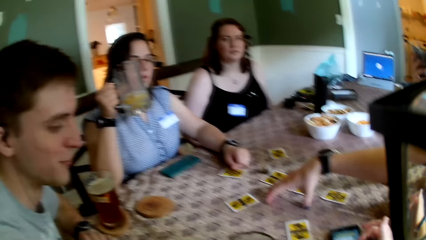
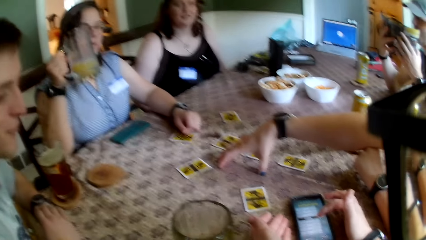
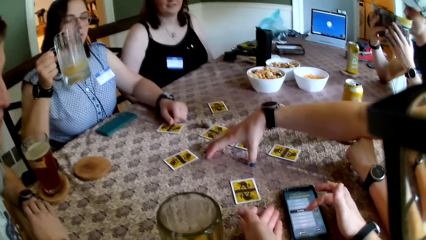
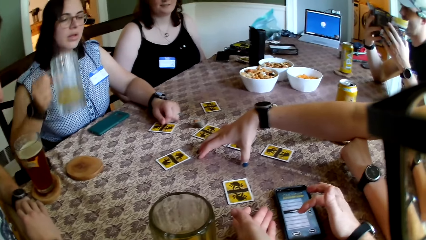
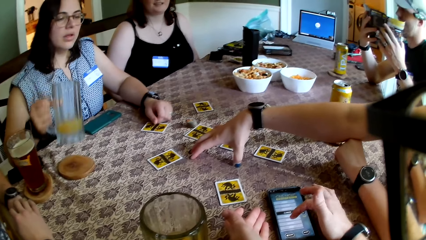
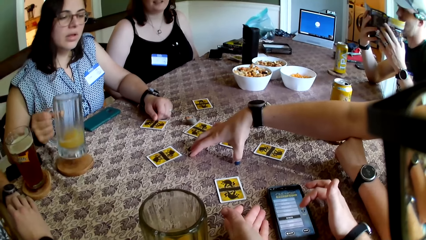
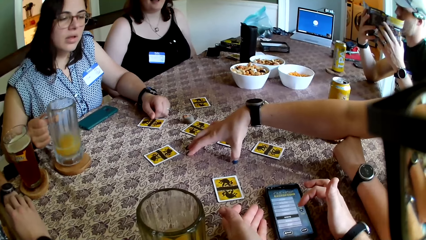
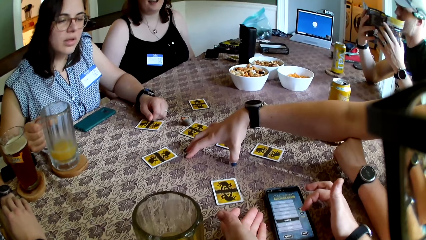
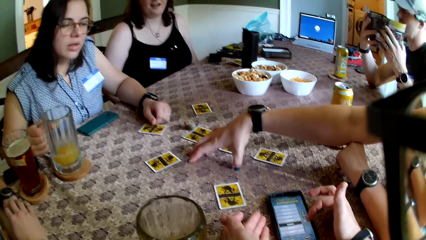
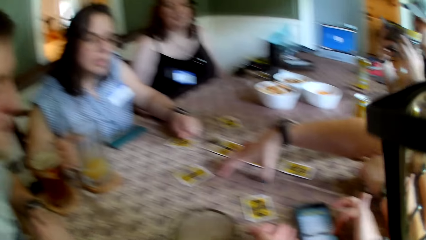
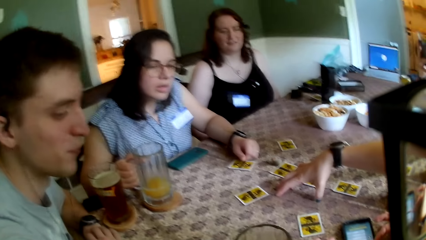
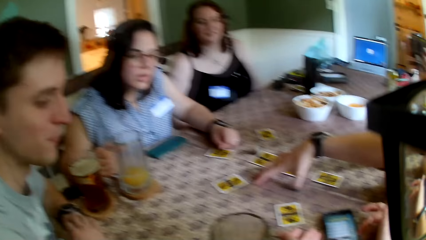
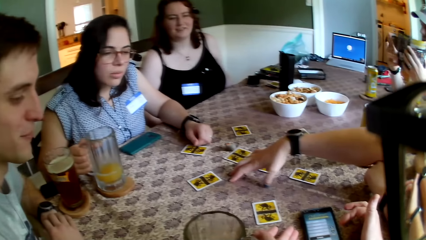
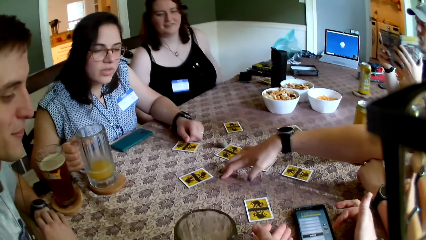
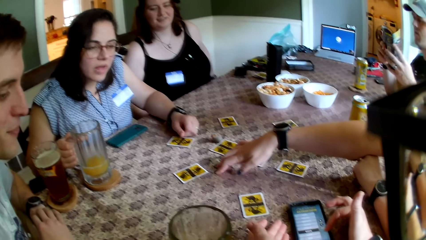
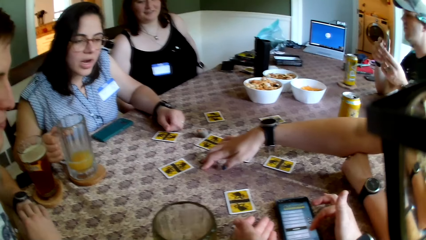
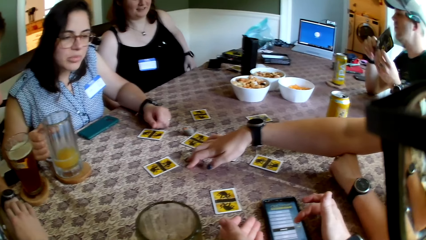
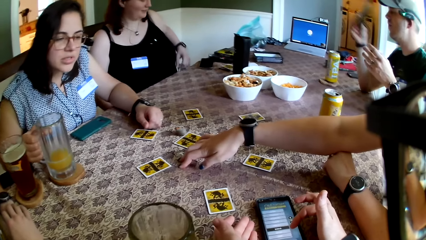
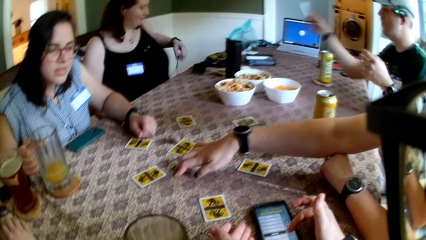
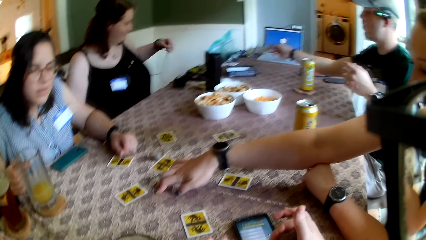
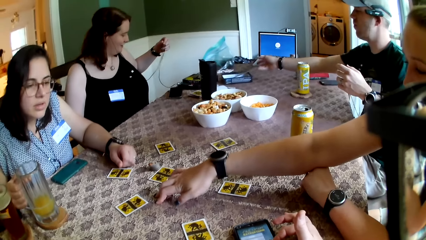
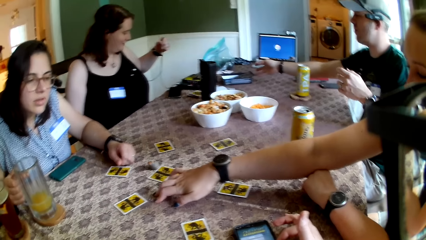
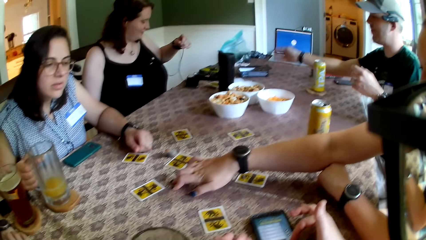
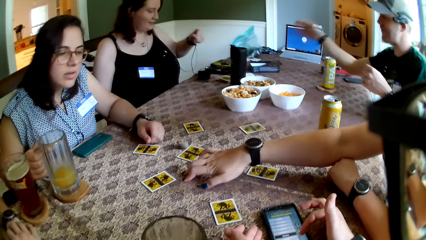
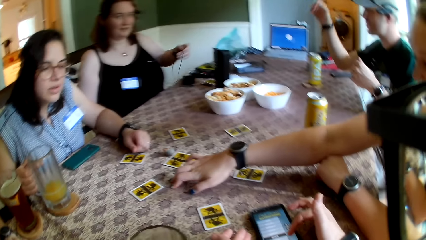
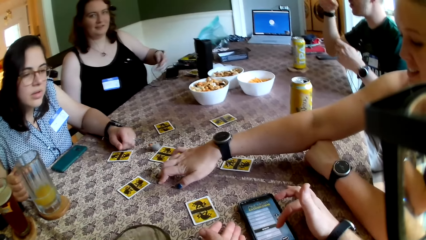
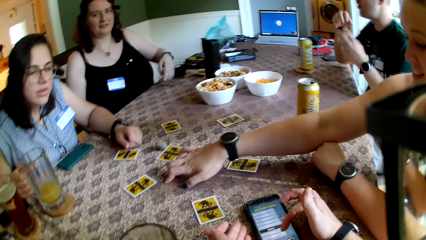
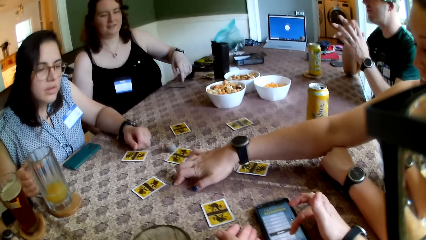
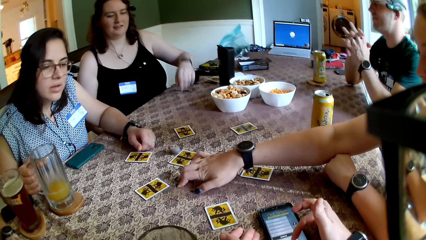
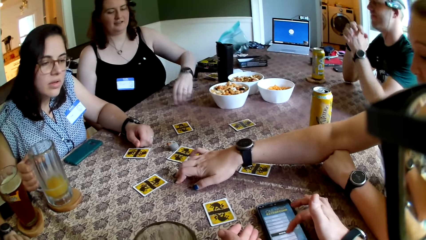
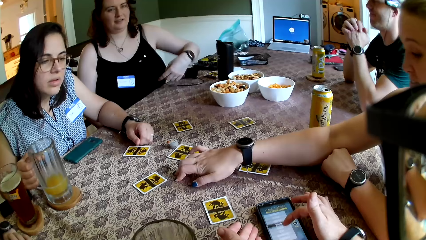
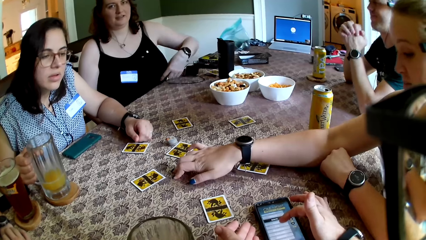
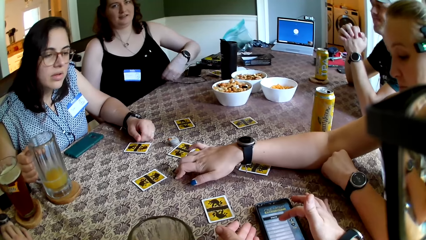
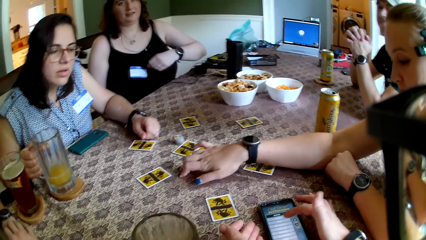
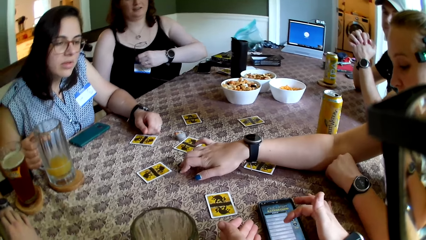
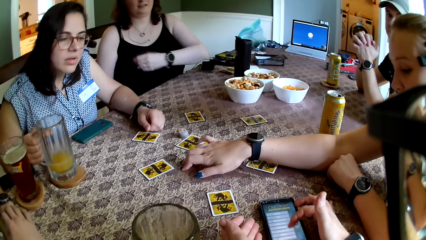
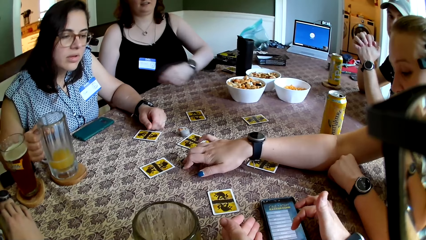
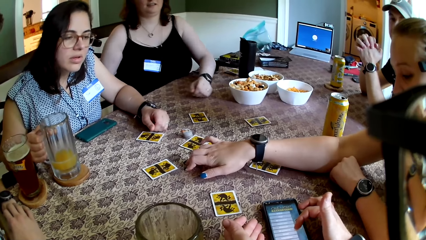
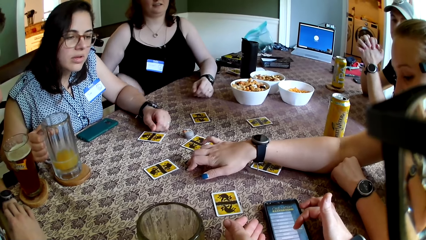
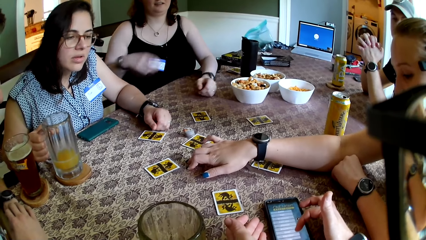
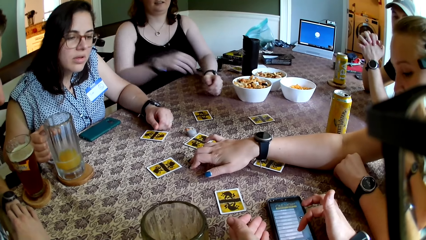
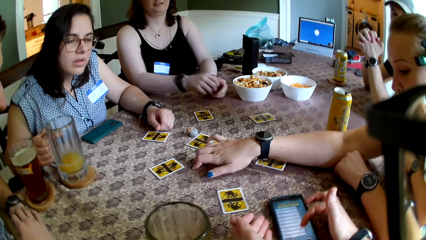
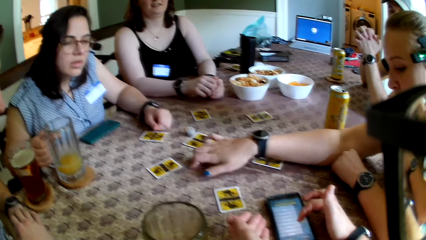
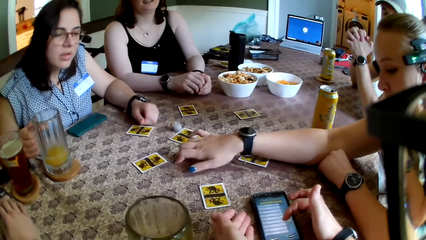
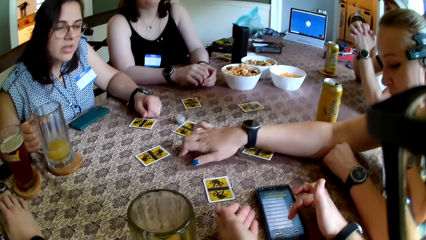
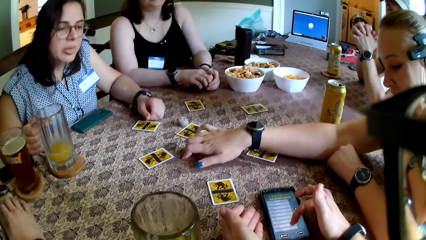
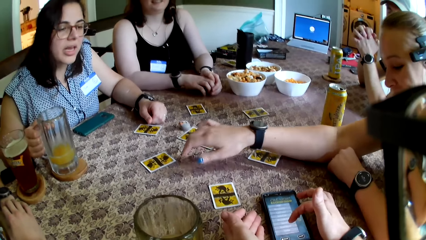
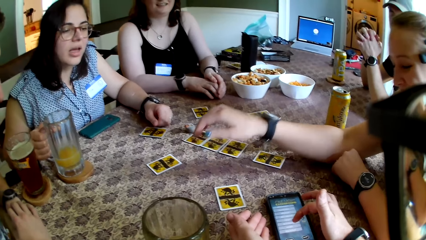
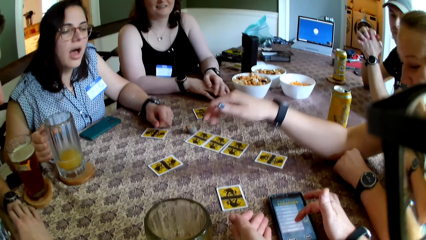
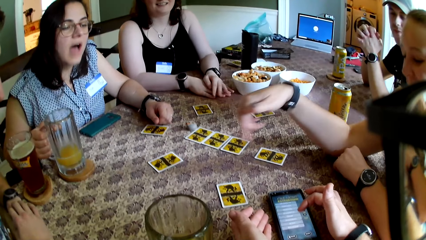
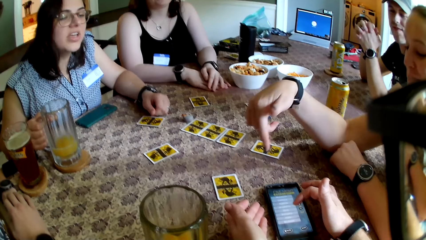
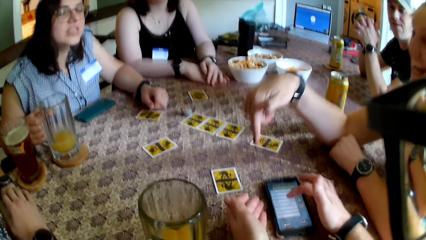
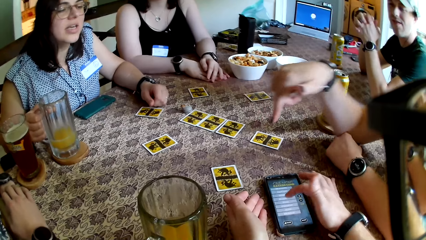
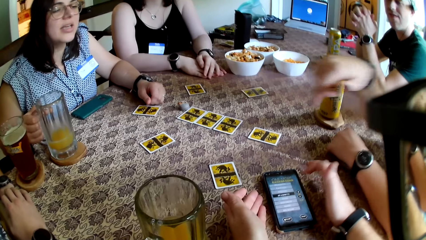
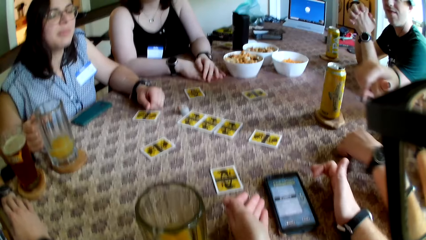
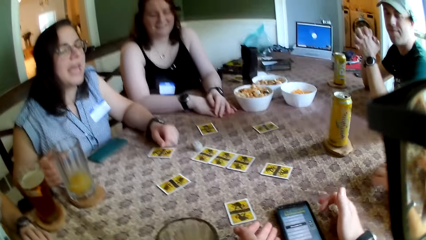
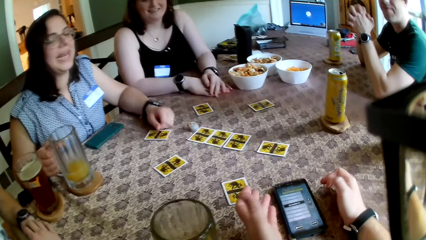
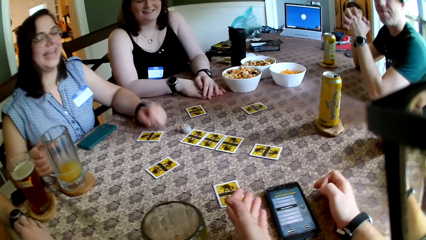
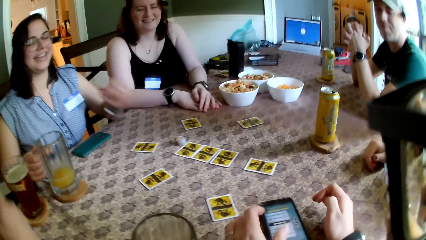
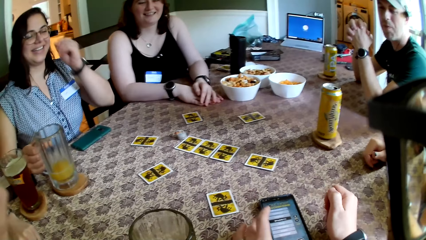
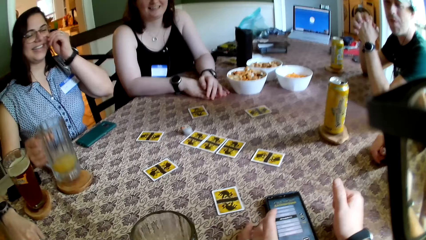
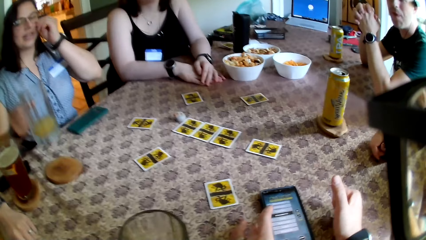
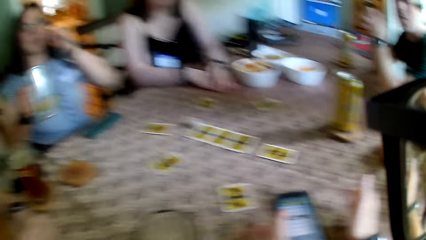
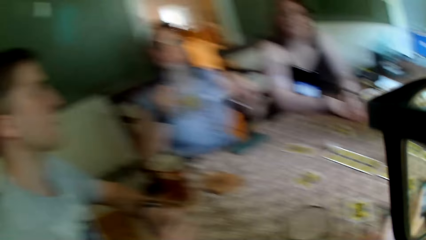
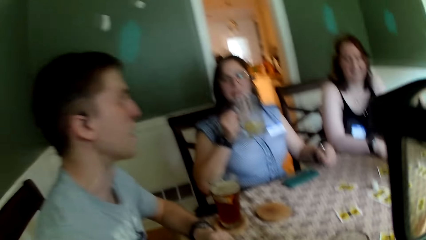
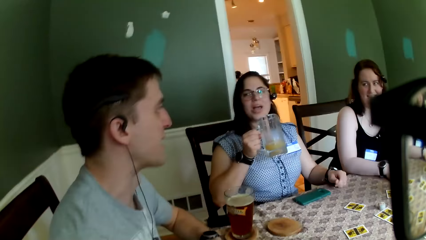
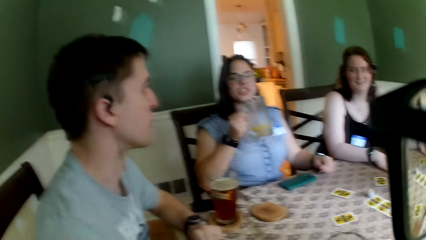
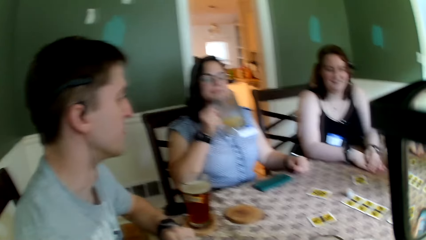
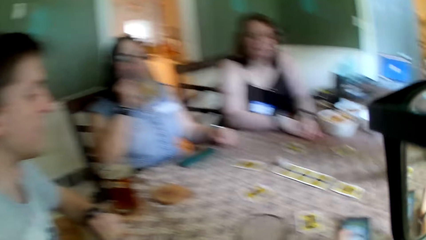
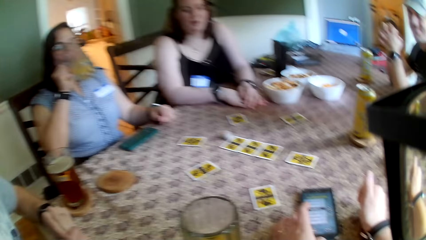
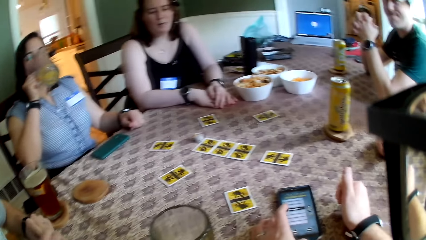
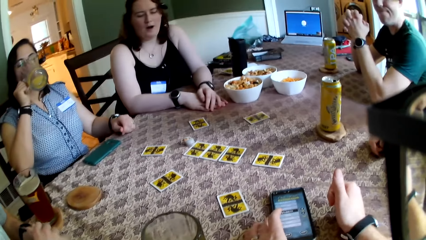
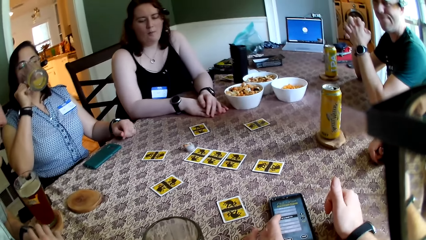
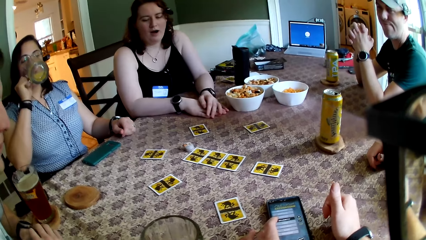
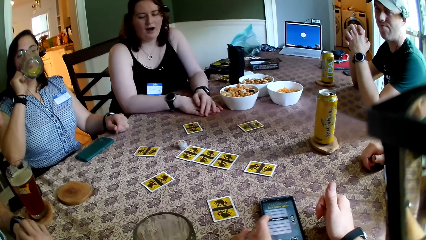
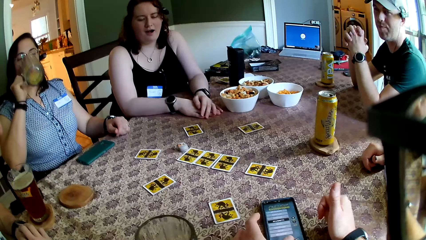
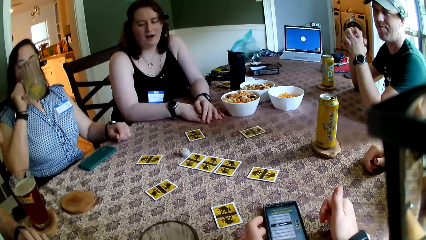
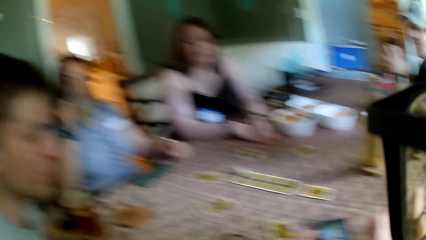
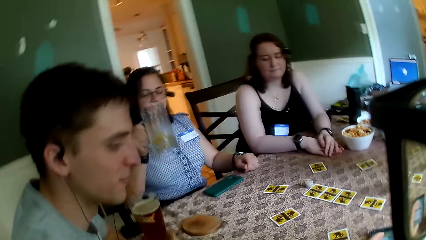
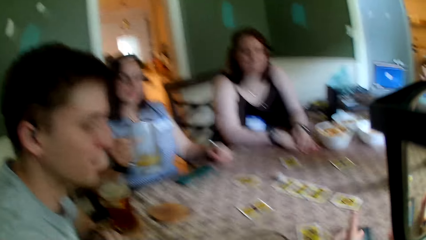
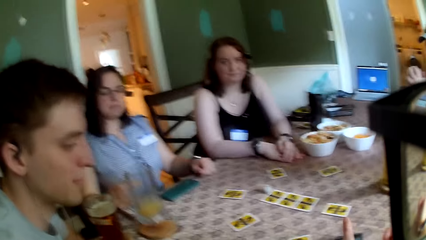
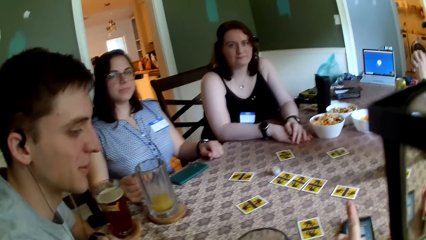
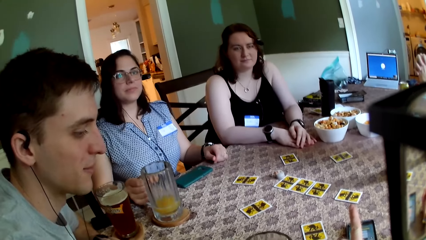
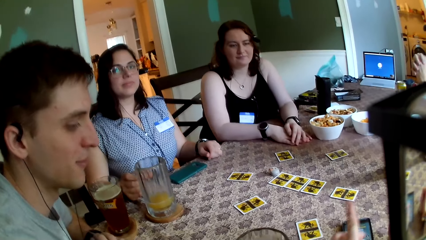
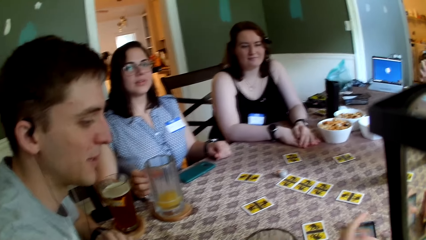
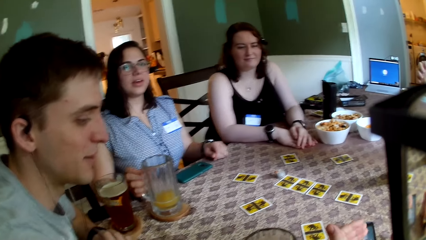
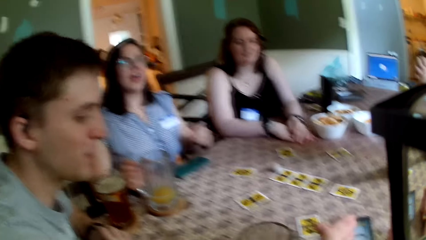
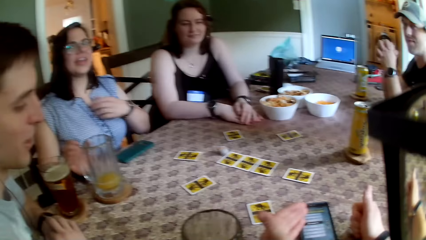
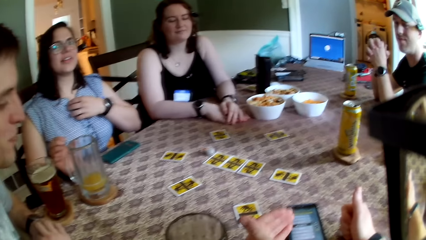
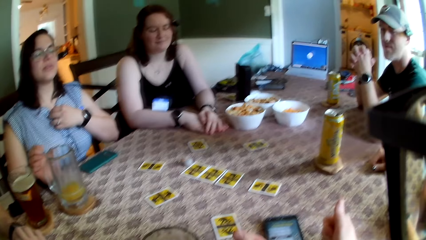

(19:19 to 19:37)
A woman drops the cup of juice on a coaster. The camera wearer uses the phone. They speak to a group of people at the table. The woman carries the cup of juice with her right hand. She drinks from the cup of juice and drops the cup of juice on the coaster.
